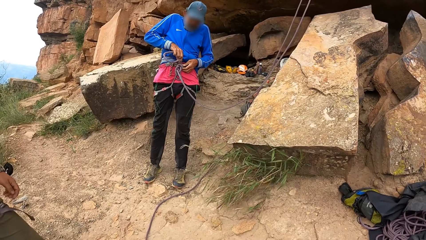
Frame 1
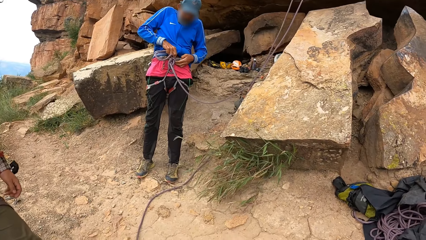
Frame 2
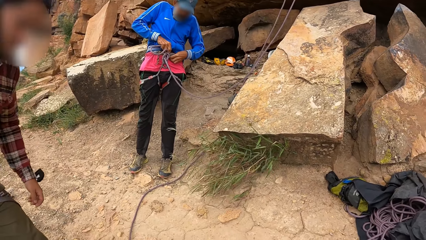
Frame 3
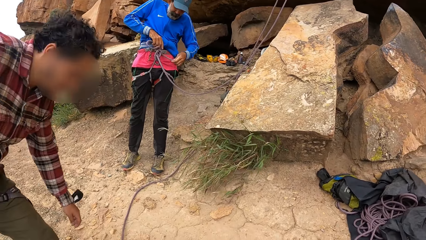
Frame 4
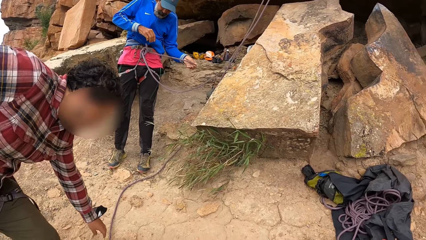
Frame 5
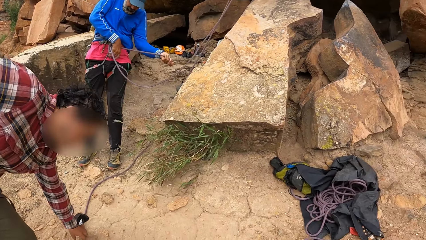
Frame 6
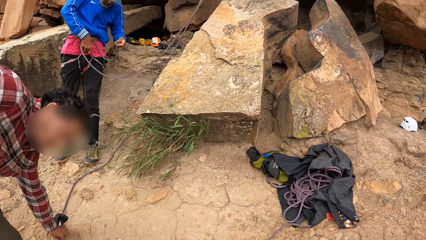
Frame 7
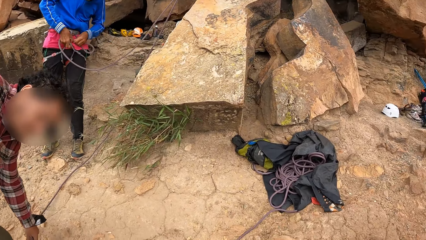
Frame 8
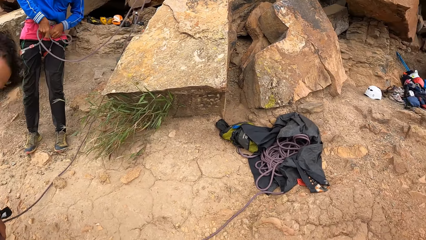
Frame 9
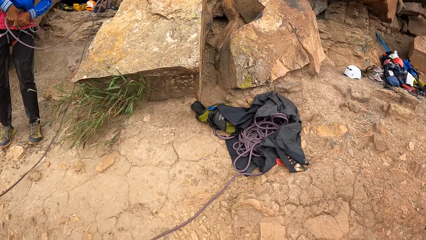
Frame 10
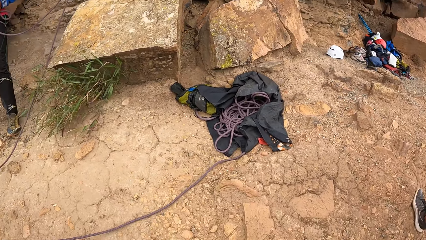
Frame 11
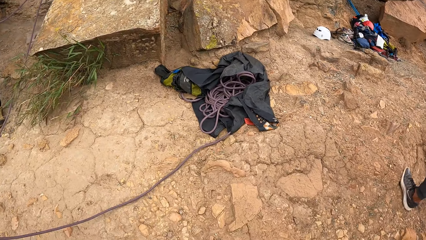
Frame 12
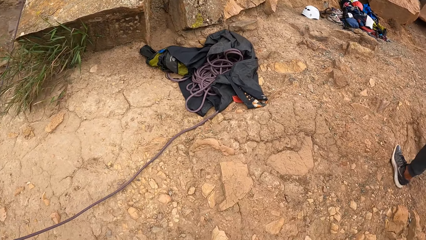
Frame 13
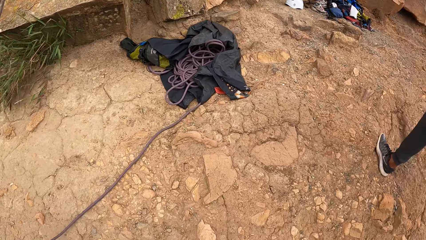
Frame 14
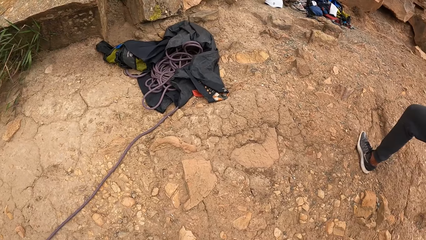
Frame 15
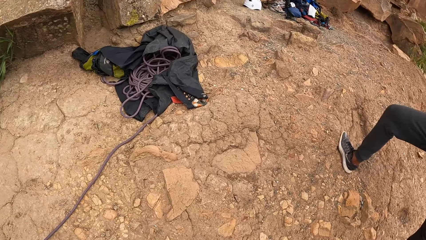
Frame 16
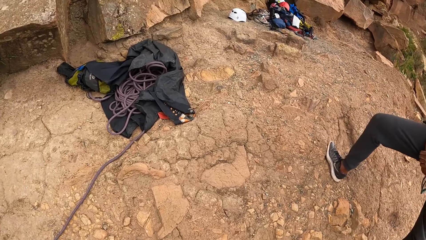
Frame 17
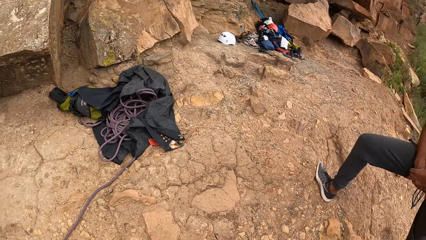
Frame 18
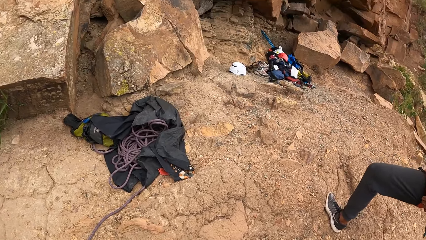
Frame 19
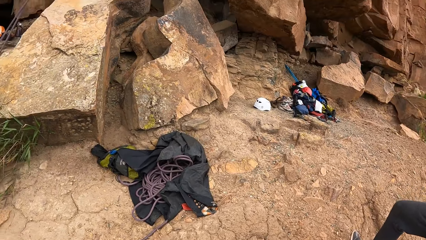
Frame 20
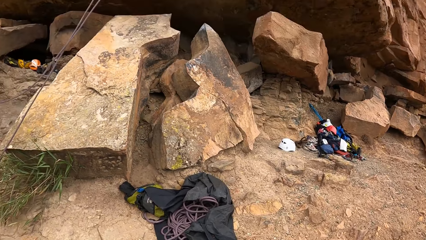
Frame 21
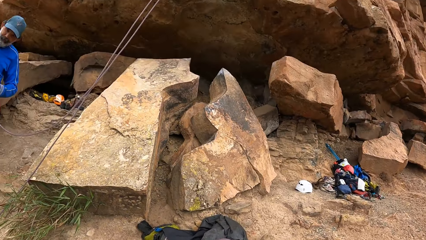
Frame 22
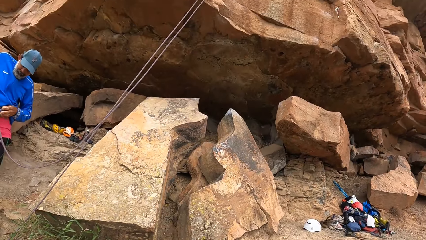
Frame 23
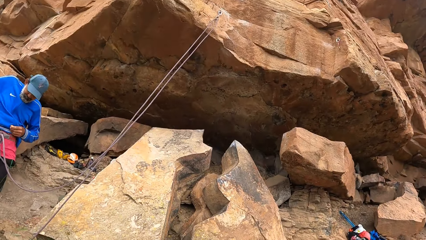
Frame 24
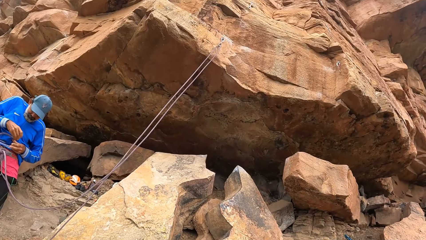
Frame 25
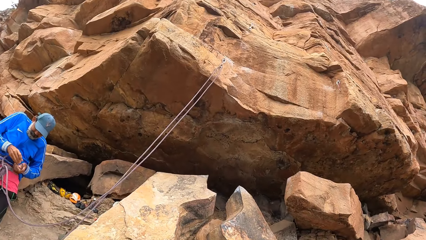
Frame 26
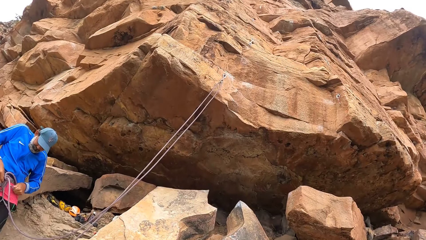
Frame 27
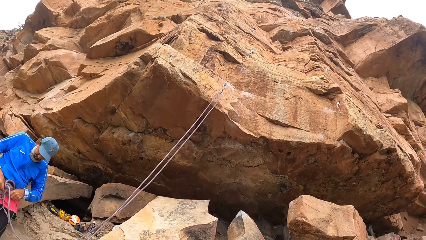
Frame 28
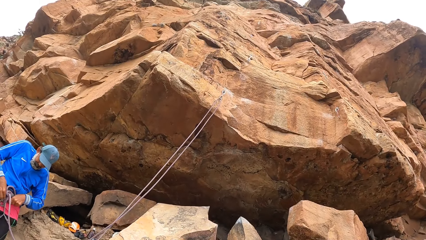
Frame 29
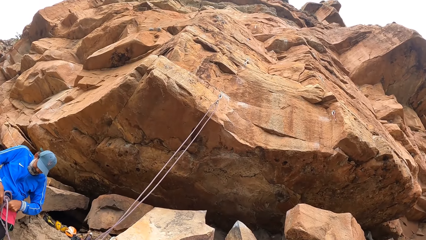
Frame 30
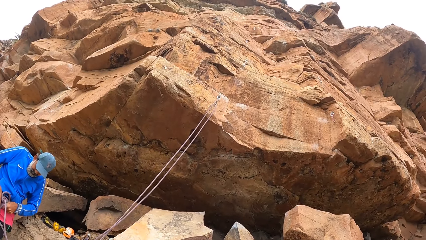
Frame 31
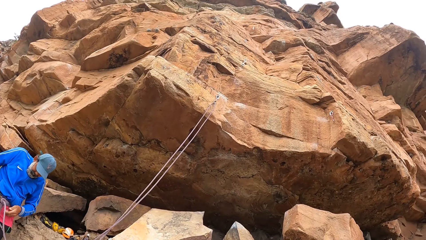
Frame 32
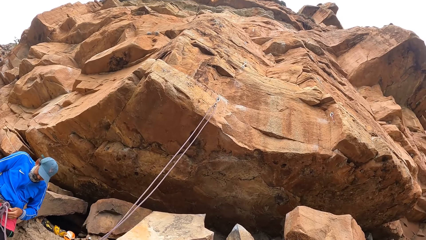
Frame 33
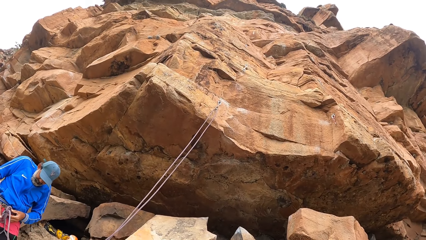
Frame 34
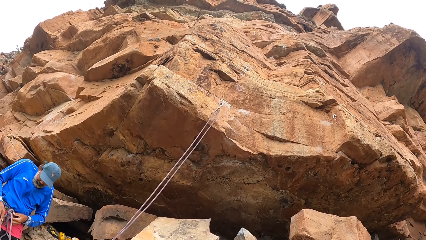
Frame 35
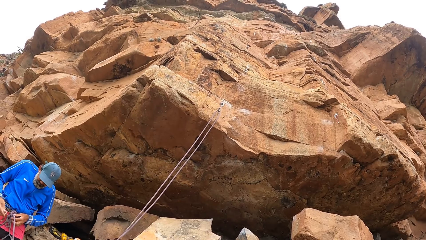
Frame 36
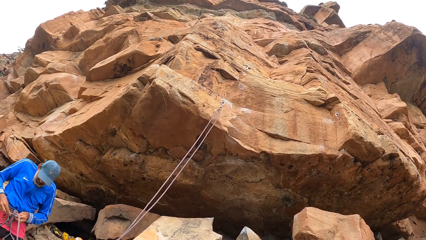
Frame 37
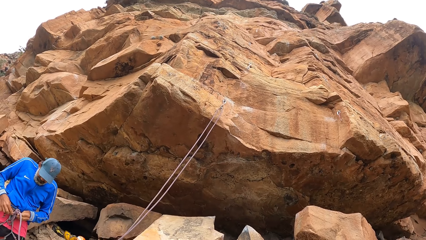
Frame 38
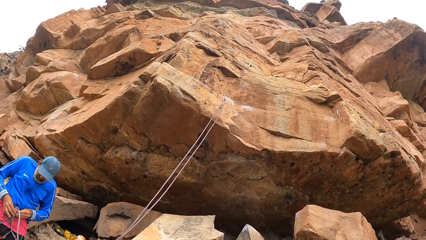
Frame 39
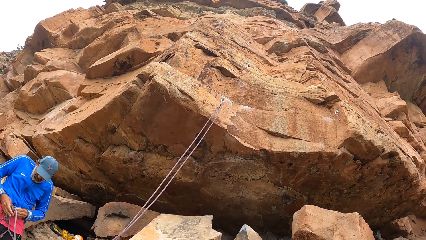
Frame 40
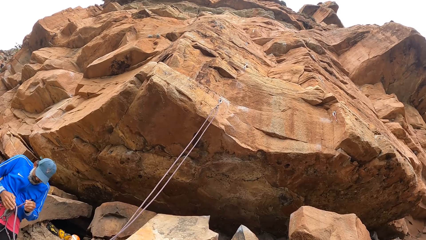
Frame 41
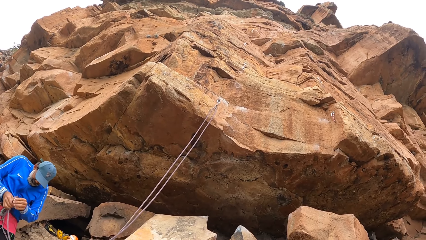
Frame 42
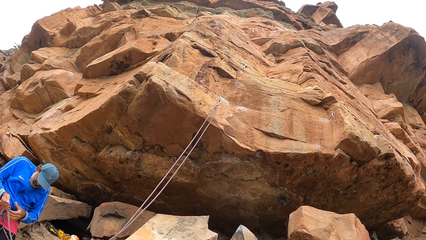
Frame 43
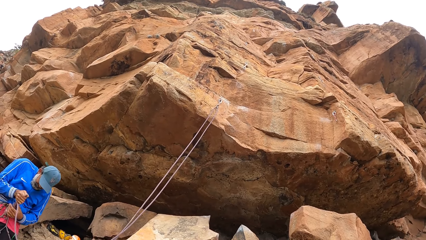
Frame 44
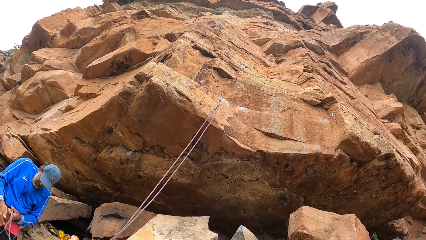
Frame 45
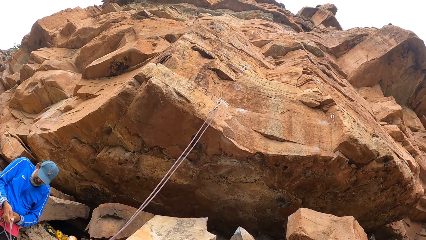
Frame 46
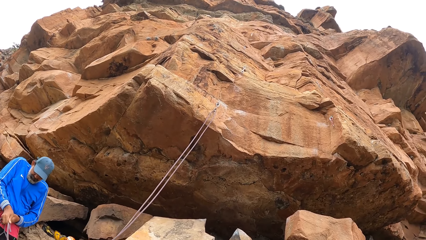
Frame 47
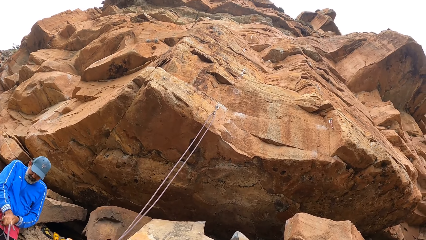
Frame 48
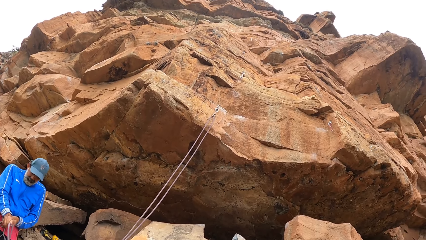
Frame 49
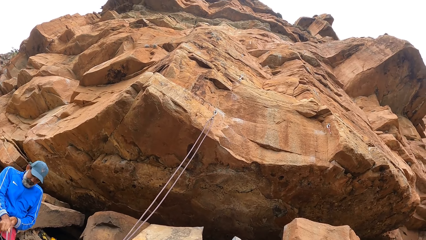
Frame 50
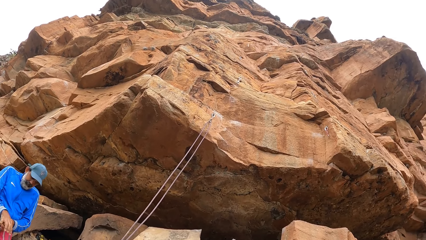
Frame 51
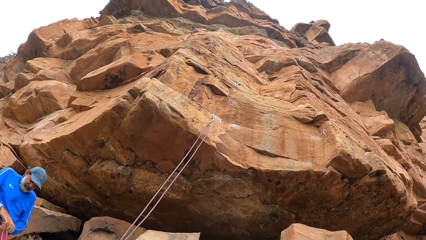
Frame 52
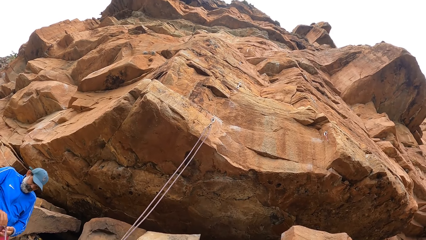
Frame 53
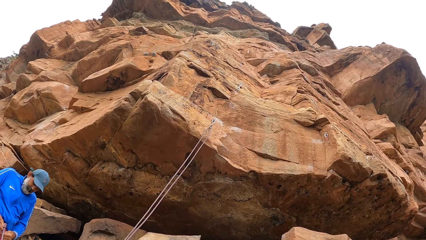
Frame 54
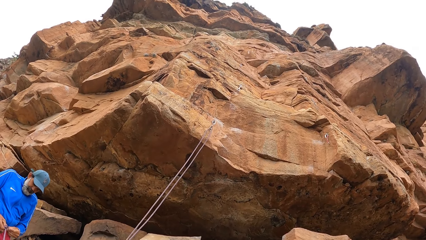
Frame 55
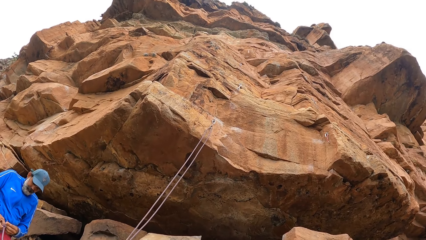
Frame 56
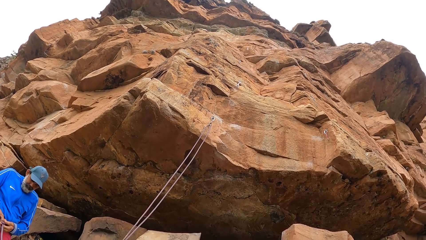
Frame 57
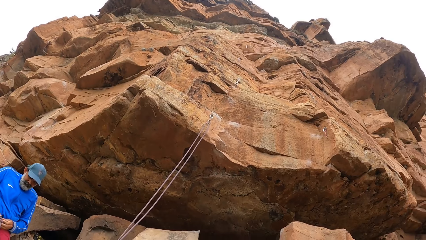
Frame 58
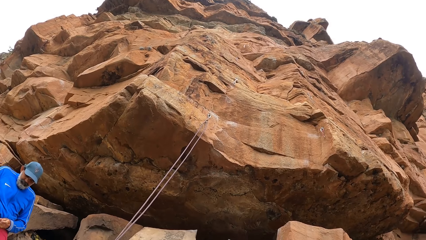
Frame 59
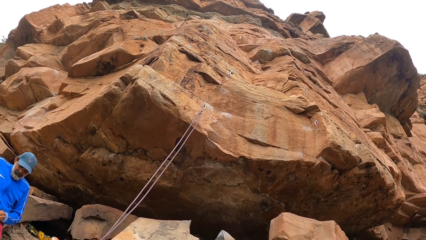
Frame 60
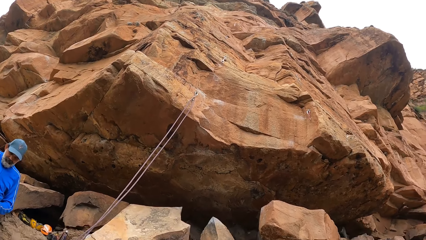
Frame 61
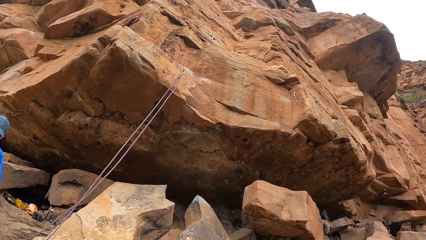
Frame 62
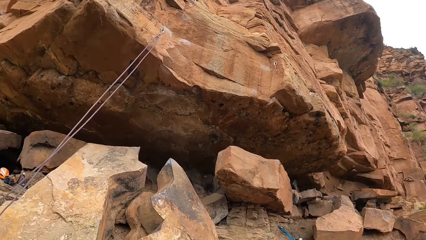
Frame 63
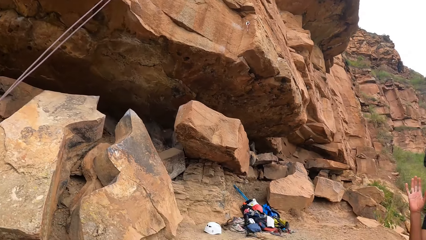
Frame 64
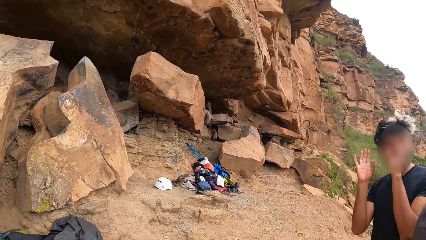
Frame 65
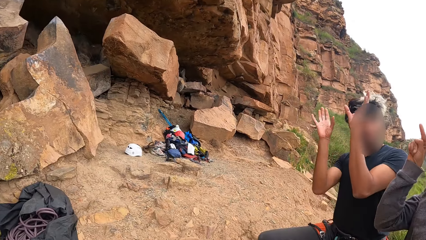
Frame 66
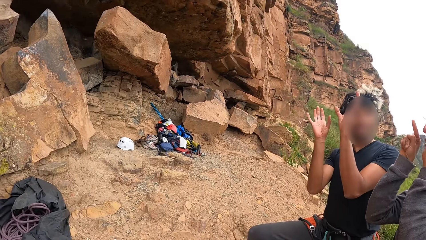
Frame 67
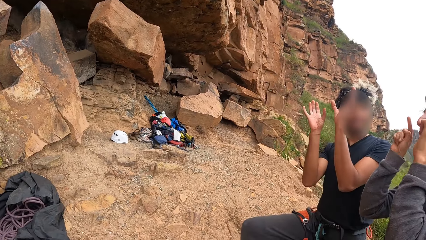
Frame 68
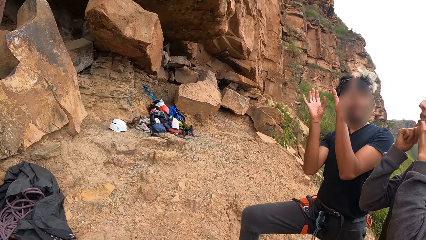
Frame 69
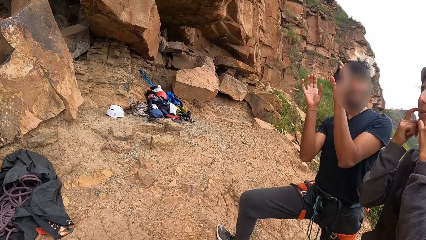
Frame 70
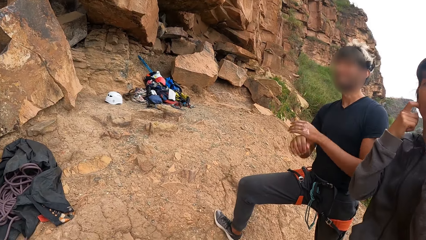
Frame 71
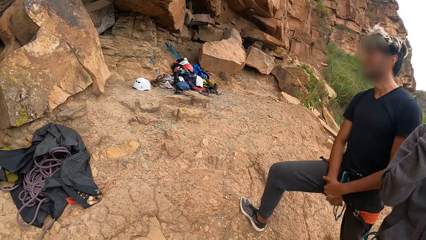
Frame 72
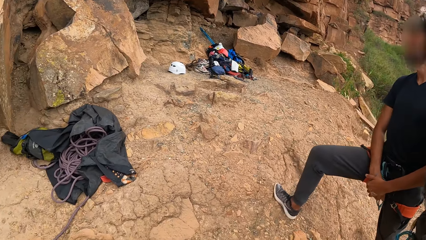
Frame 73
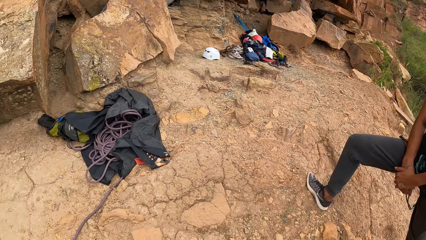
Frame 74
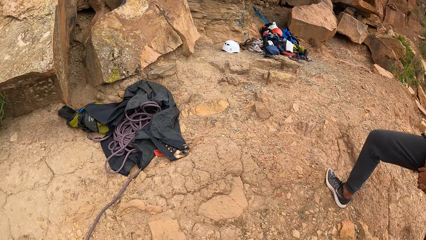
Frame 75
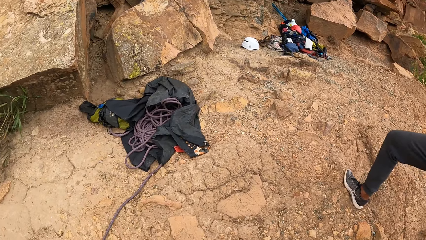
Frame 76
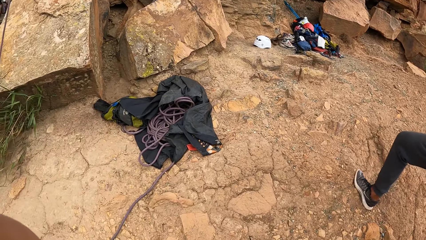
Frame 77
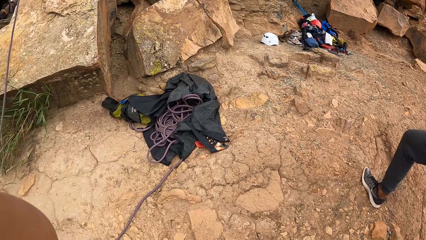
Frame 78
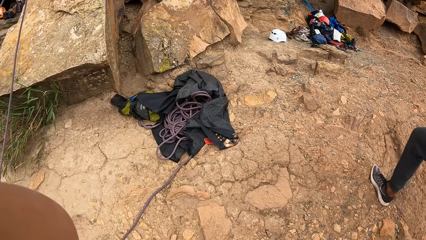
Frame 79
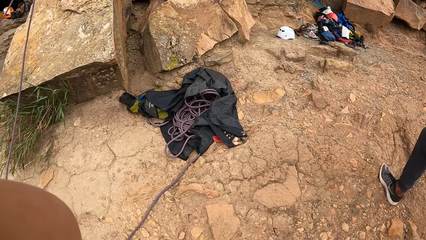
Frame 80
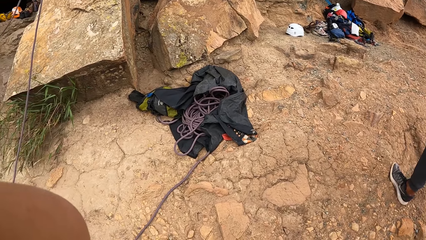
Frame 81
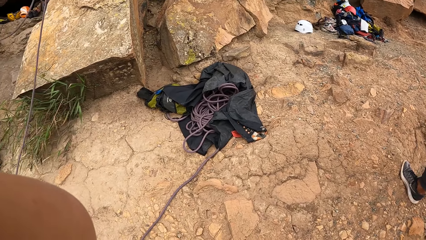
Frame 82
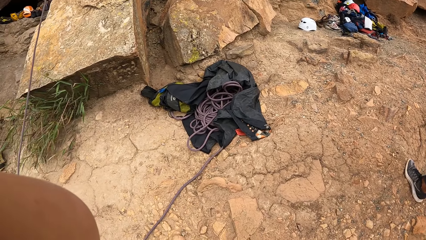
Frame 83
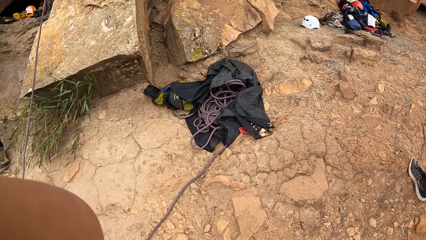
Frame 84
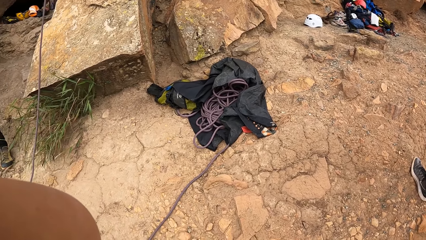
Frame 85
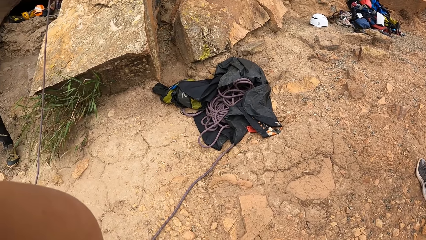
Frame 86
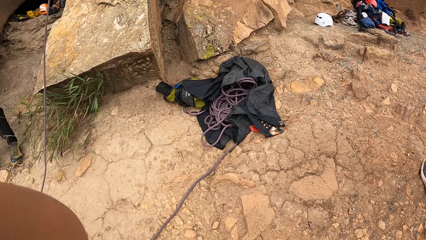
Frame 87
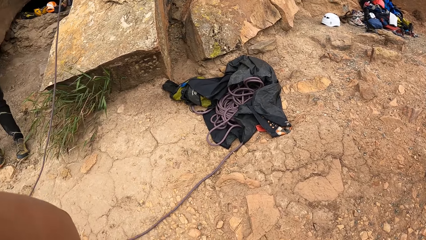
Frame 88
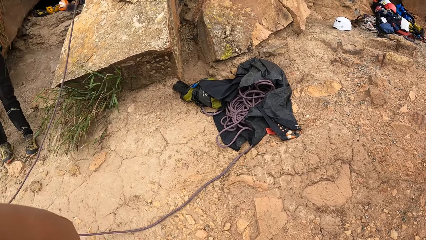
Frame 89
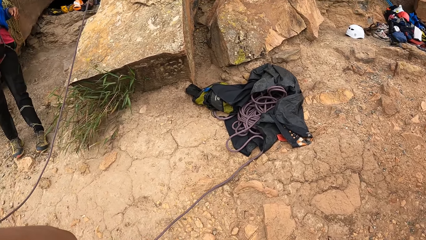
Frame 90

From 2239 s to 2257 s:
A person picks up the rope. A man pulls the rope. The camera wearer stares at the rocks. They interact with a person and another person. They look around the field.
